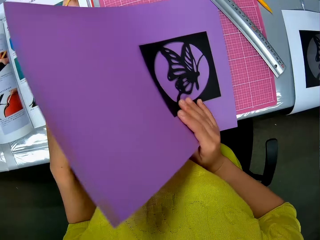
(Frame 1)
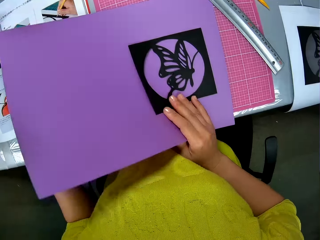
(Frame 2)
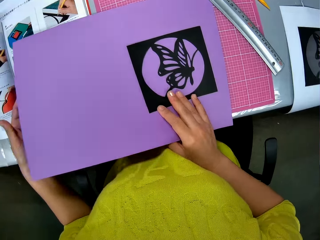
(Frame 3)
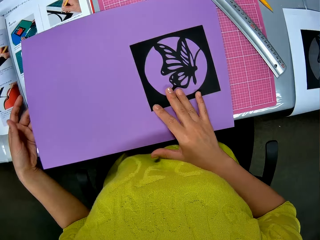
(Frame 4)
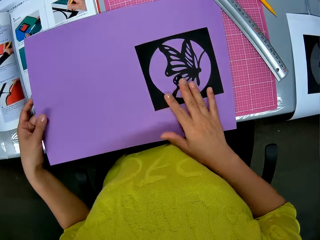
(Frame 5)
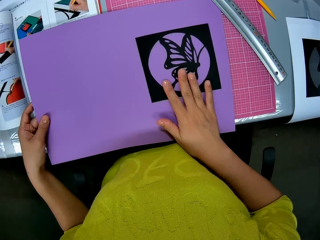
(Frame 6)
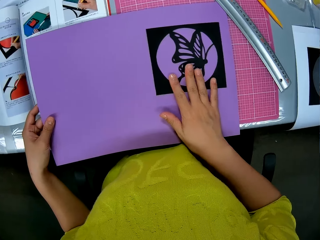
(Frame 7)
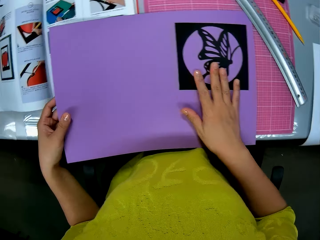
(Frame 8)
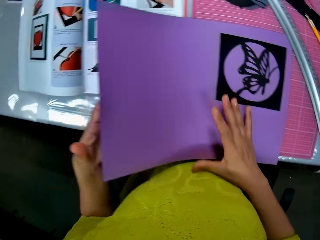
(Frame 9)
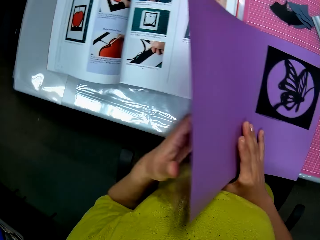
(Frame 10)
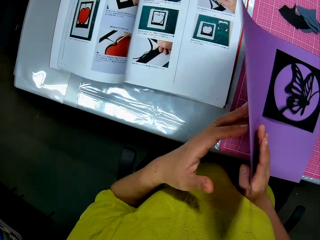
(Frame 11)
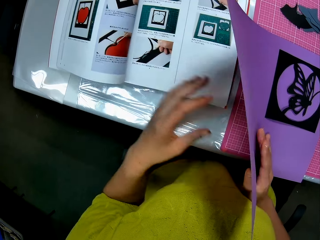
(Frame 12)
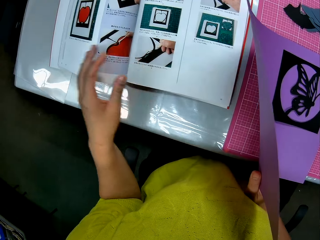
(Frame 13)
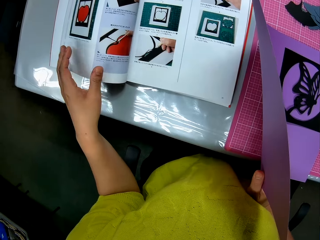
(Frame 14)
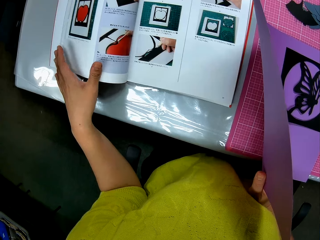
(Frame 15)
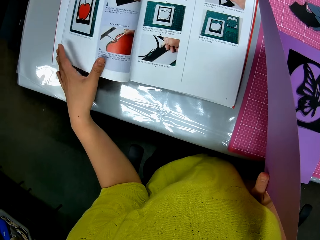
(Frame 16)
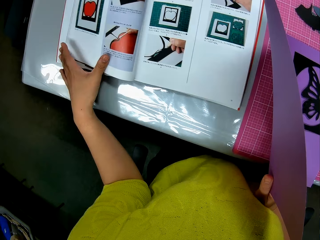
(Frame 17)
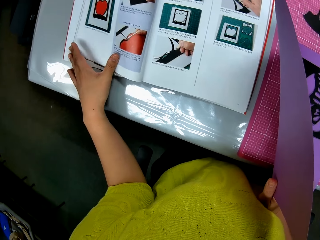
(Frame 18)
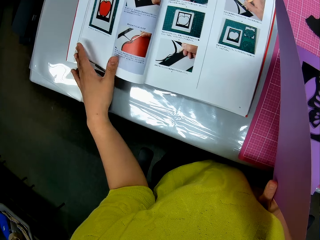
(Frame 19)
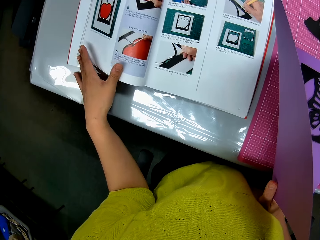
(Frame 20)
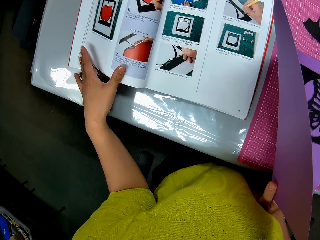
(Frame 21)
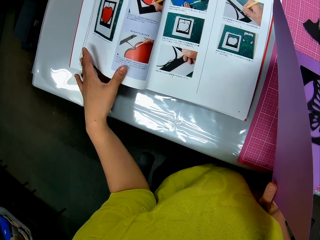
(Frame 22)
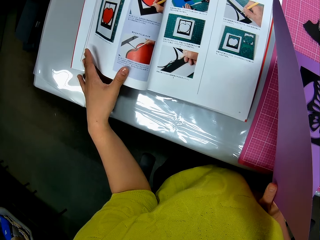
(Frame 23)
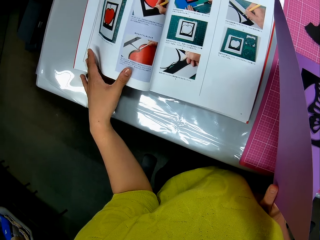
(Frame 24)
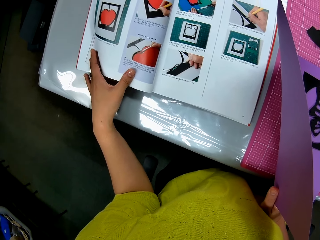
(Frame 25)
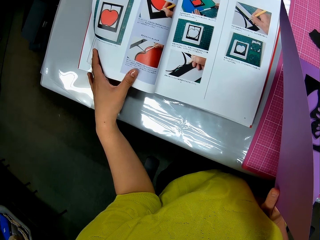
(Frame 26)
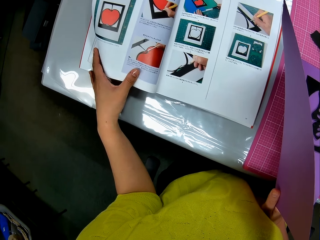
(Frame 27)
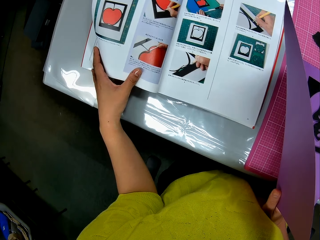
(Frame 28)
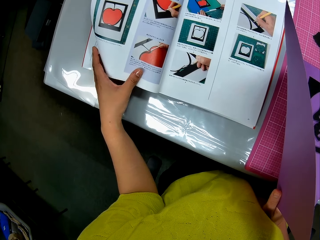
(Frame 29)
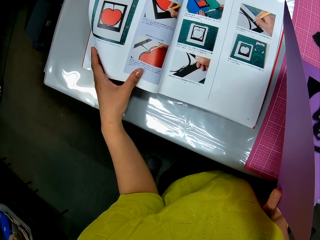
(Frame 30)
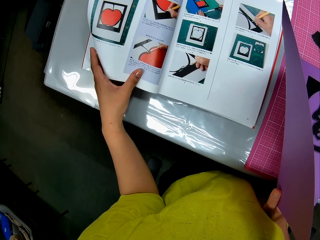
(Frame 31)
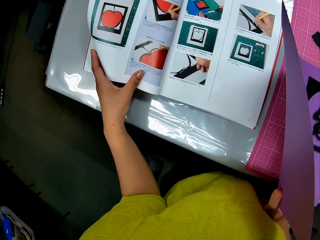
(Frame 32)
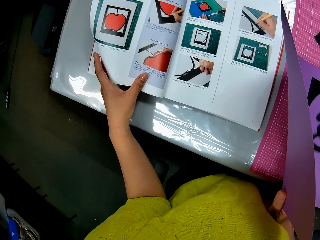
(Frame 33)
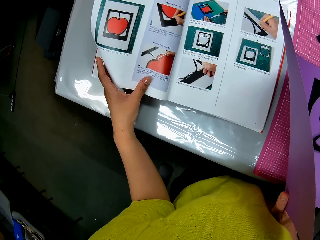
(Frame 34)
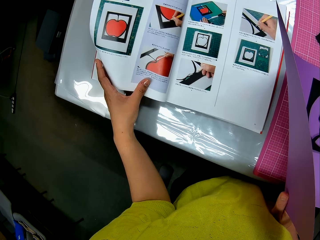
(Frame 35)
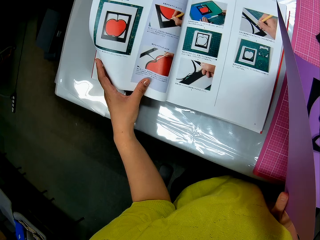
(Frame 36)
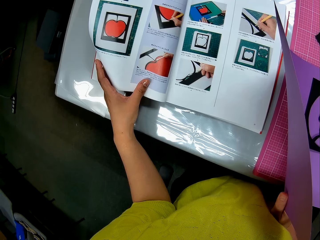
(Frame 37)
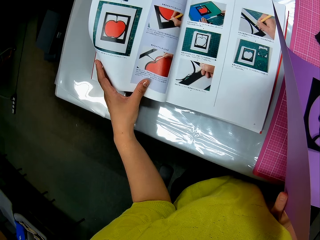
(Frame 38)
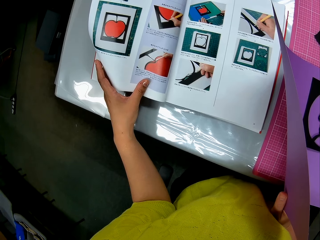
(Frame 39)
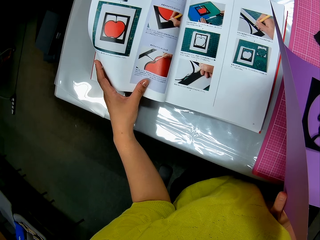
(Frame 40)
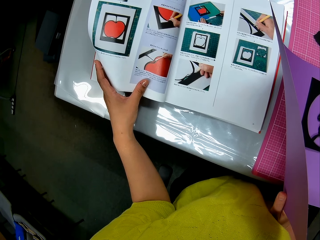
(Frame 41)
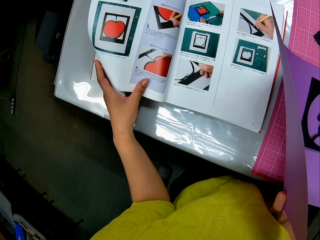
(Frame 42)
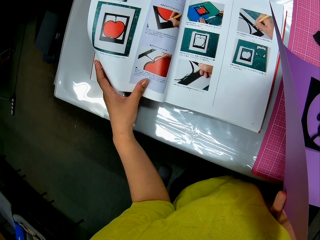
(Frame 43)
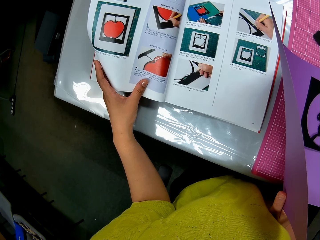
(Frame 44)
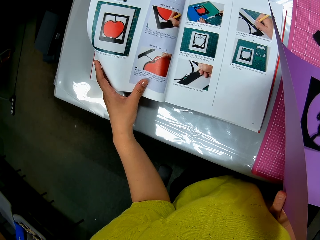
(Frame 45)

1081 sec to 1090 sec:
The camera wearer puts the purple paper on the book. They hold the purple paper with his left hand and adjust the photograph on the purple paper with his left hand. They lift the purple paper from the book with her left hand. They hold the purple paper with his right hand and put his left hand on the book. They look at the art book.

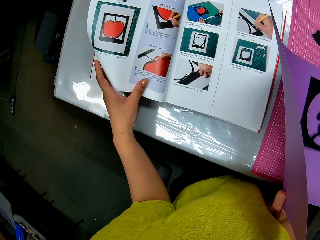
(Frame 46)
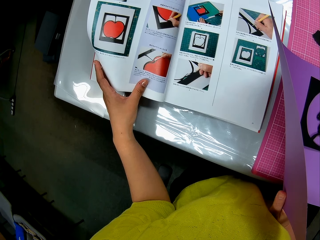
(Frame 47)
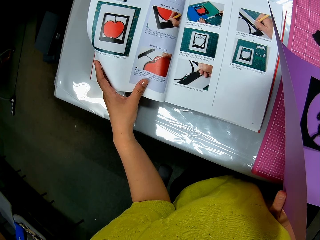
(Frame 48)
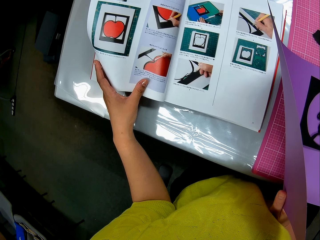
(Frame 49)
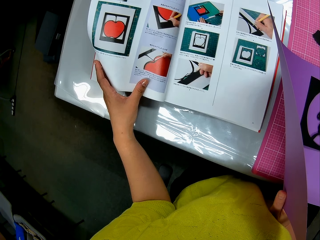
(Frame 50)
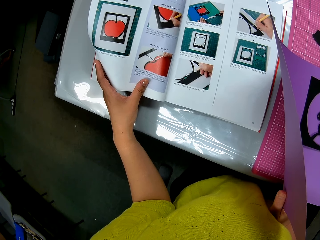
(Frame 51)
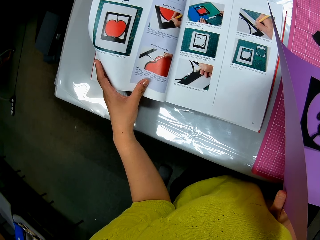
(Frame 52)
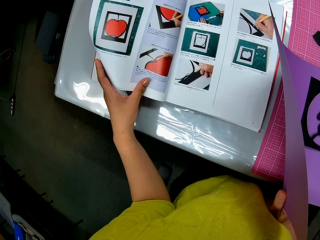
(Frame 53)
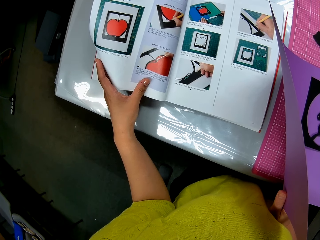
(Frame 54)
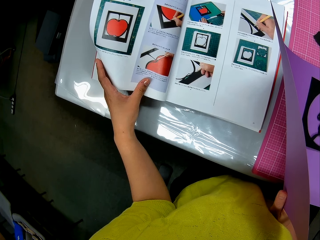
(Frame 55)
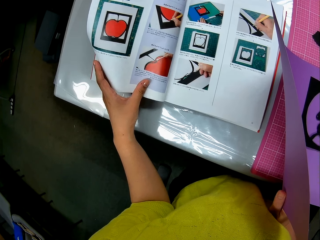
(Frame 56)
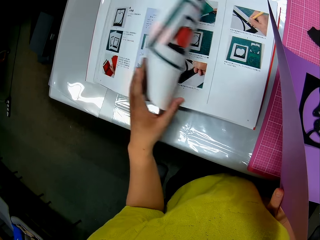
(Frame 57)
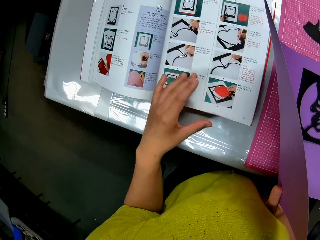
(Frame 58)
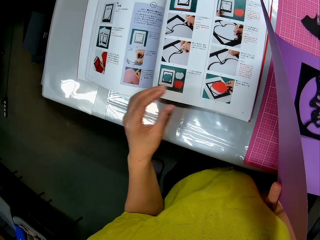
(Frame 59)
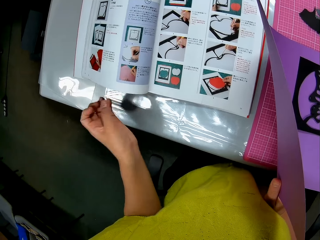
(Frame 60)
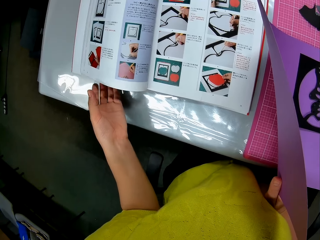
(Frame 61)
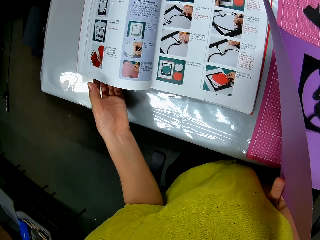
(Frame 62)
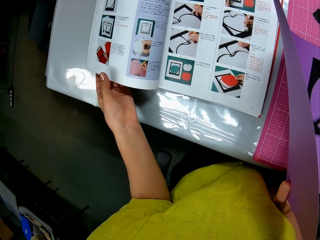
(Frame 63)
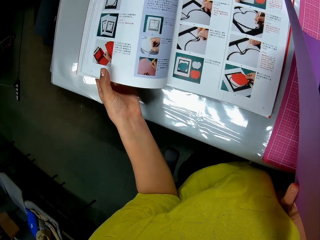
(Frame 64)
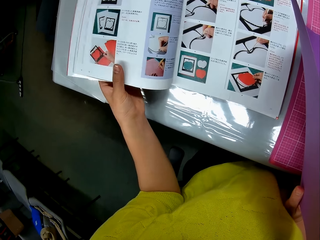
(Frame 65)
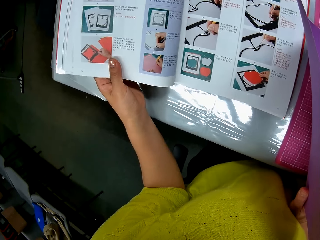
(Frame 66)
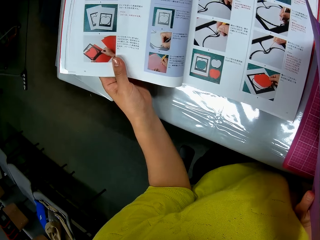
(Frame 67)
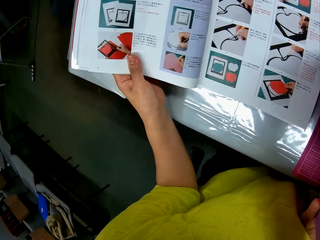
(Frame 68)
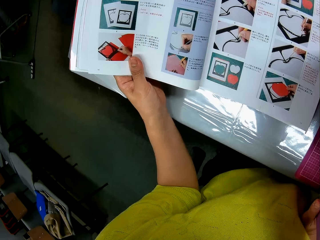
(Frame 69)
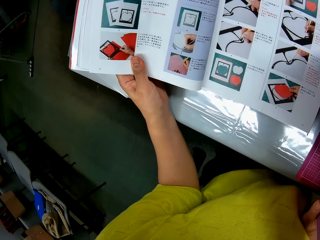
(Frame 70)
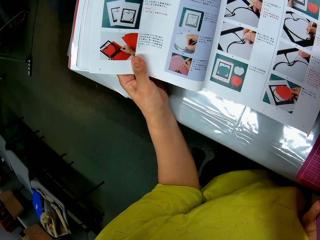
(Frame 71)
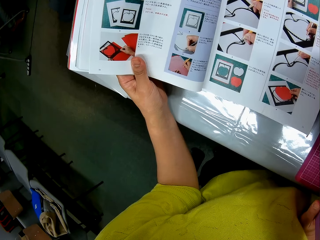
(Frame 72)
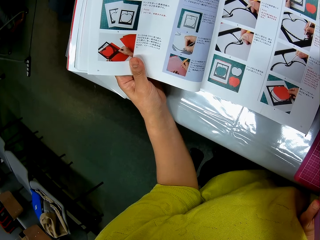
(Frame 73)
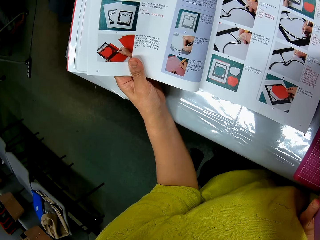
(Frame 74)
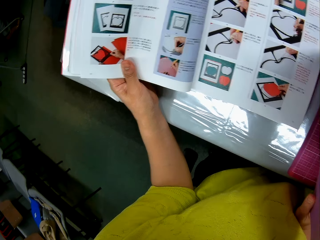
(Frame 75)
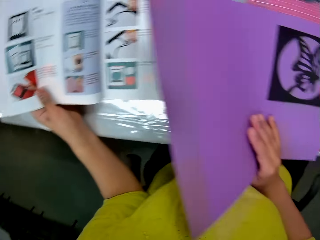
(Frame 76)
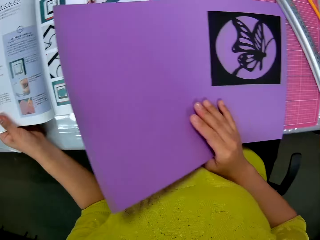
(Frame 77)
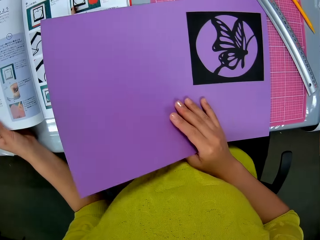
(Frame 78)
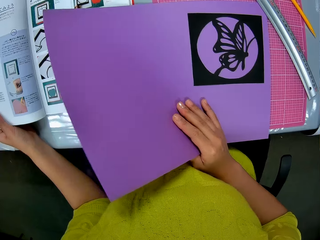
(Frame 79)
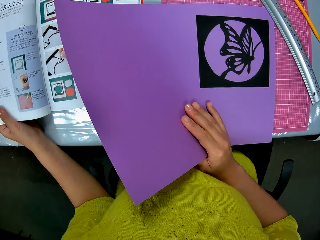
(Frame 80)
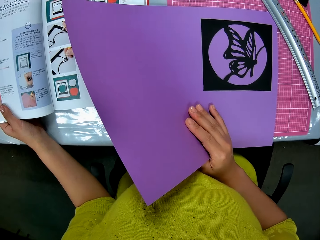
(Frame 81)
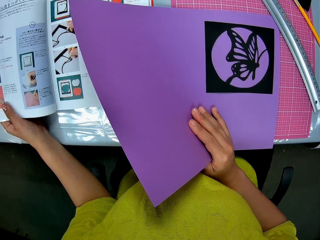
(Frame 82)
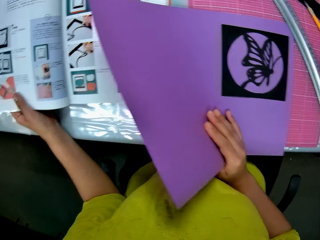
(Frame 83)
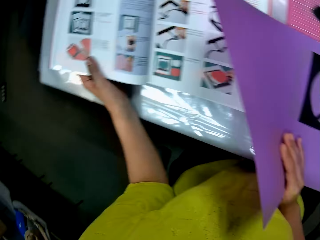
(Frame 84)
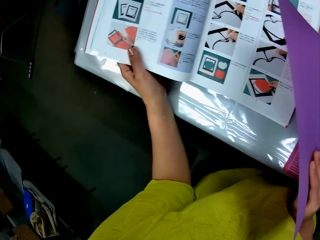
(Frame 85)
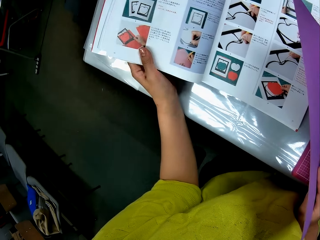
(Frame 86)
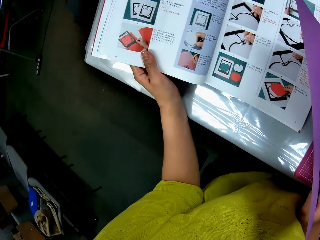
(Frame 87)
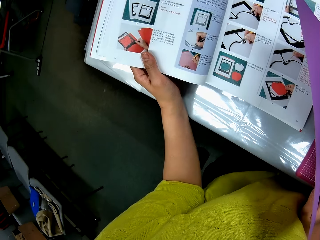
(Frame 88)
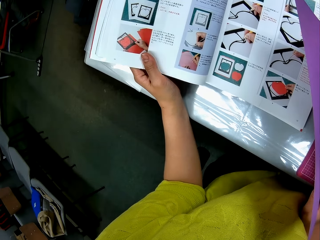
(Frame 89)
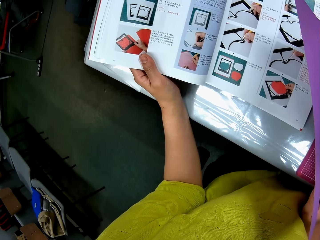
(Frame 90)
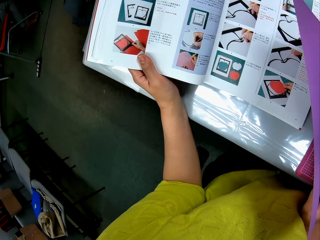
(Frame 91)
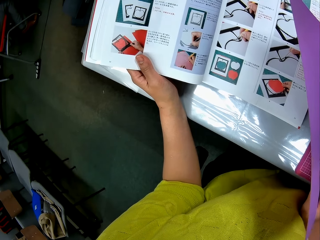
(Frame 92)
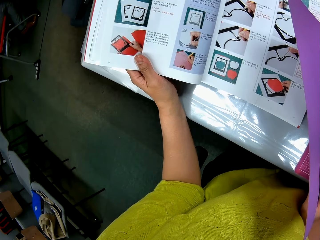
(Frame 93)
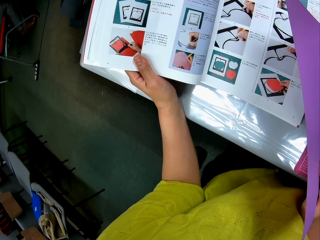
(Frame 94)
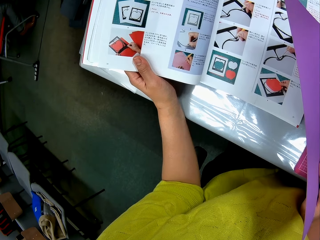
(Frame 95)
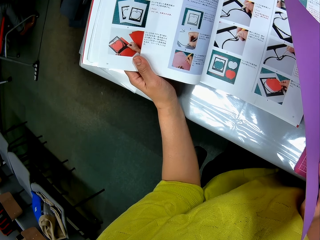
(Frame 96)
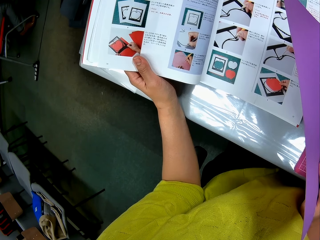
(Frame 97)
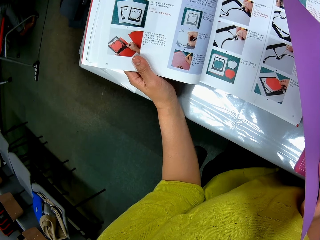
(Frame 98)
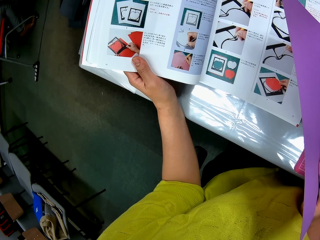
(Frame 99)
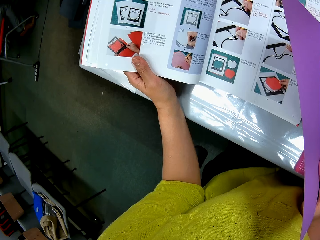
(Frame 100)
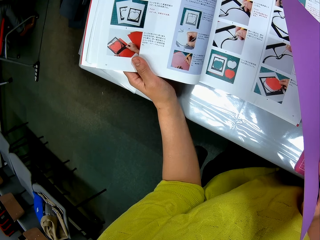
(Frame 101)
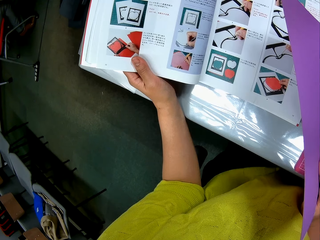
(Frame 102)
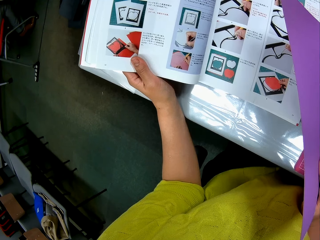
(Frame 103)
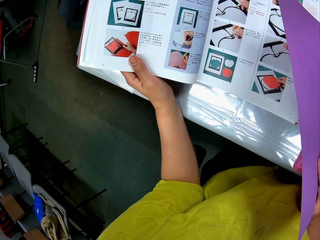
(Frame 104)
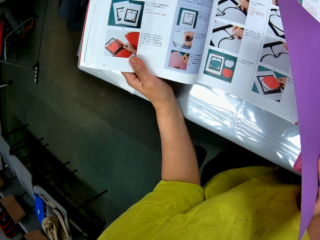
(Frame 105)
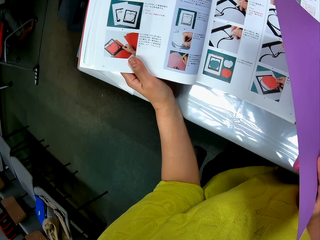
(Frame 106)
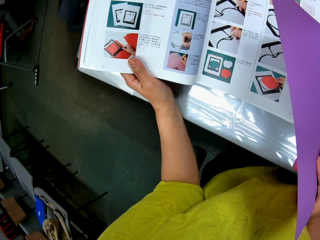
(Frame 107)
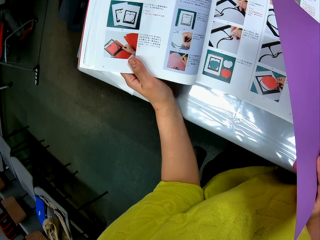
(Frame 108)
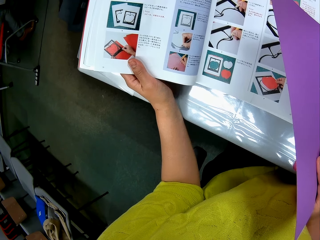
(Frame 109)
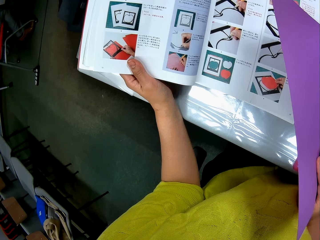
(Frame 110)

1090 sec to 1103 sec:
The camera wearer flips a page of the book with his left hand. He holds the book with his left hand. He looks at the art book, looks at the luminous paper, and stares at the book.
